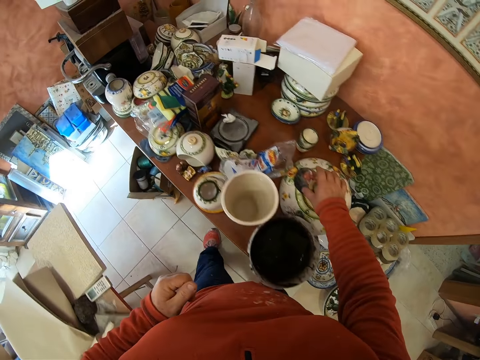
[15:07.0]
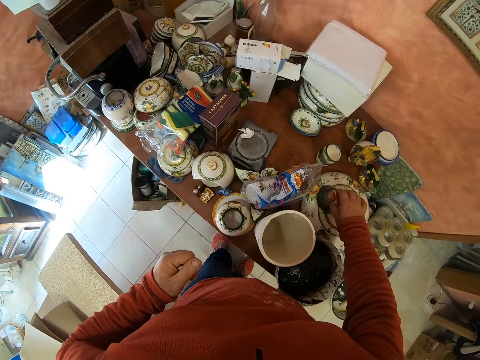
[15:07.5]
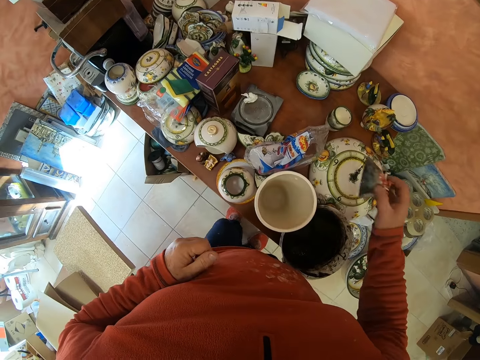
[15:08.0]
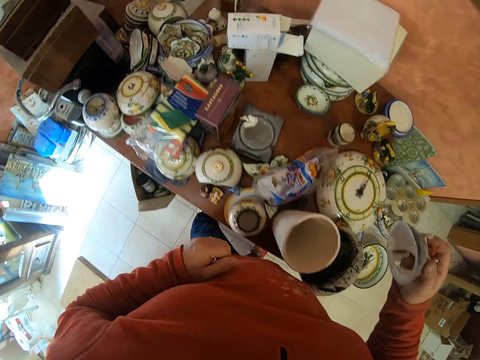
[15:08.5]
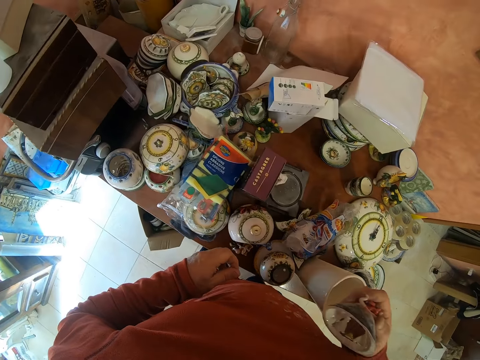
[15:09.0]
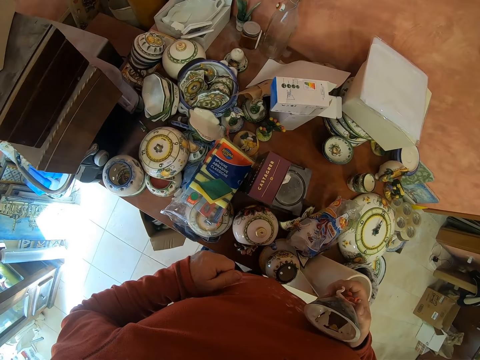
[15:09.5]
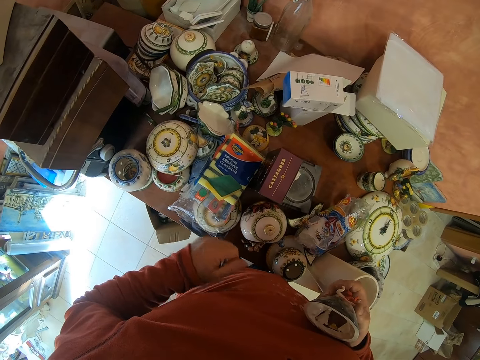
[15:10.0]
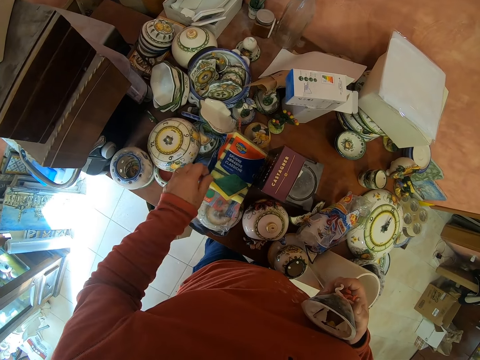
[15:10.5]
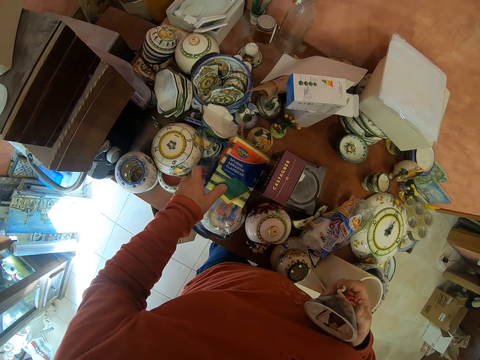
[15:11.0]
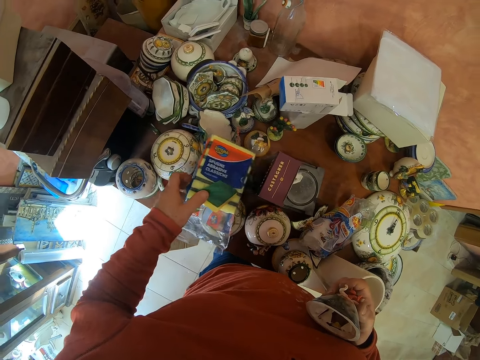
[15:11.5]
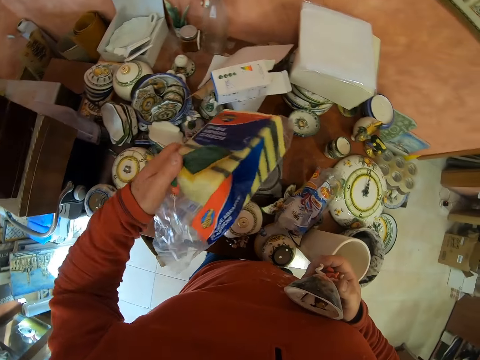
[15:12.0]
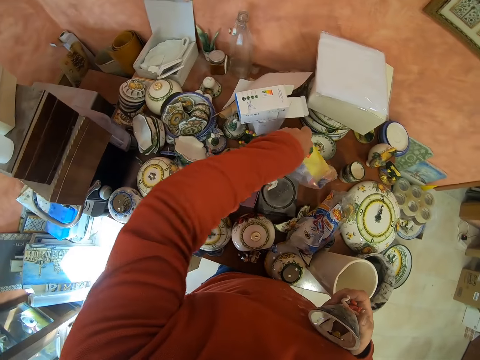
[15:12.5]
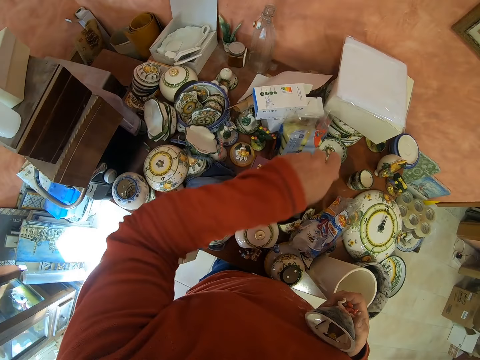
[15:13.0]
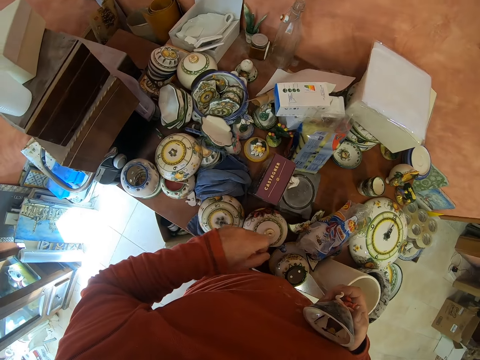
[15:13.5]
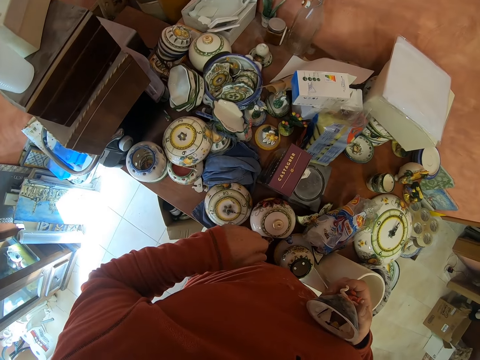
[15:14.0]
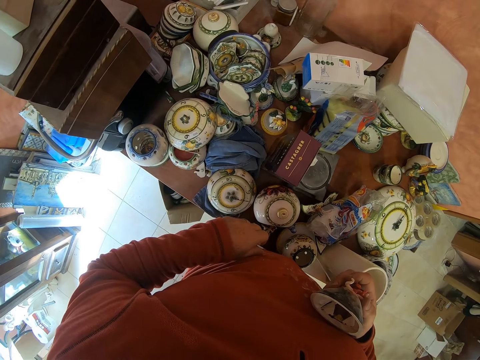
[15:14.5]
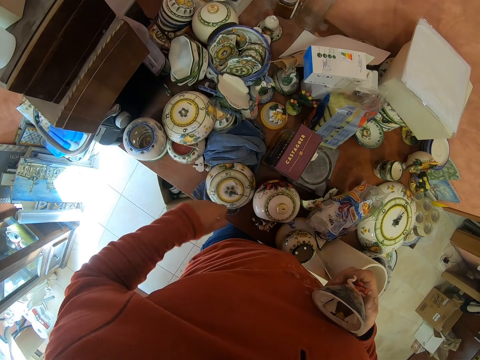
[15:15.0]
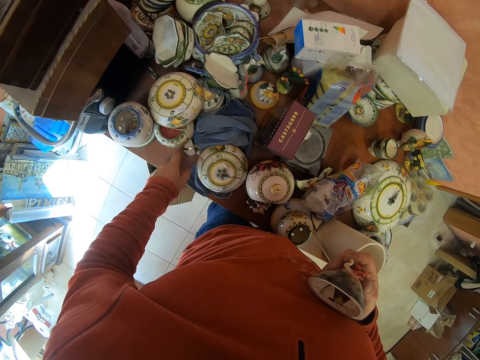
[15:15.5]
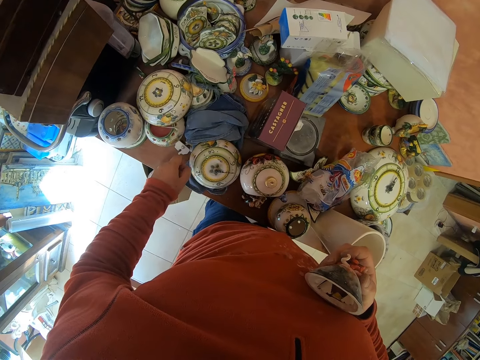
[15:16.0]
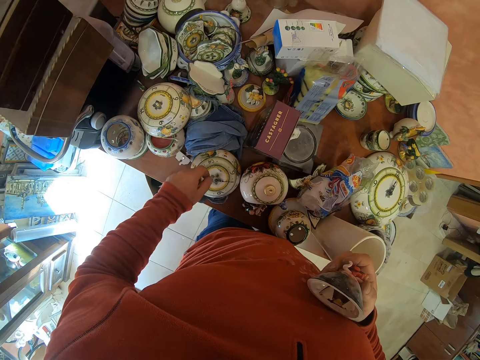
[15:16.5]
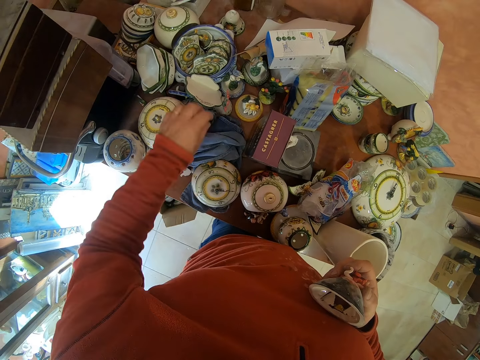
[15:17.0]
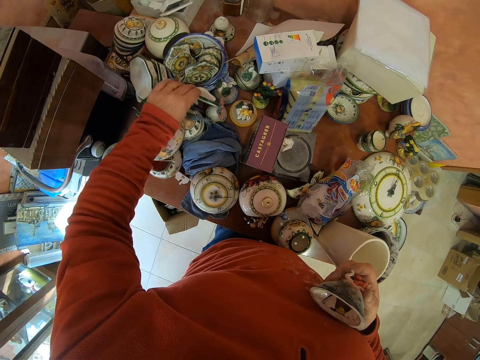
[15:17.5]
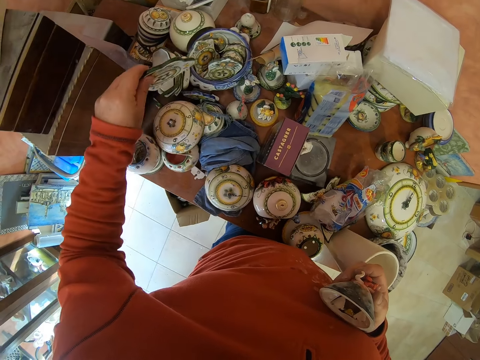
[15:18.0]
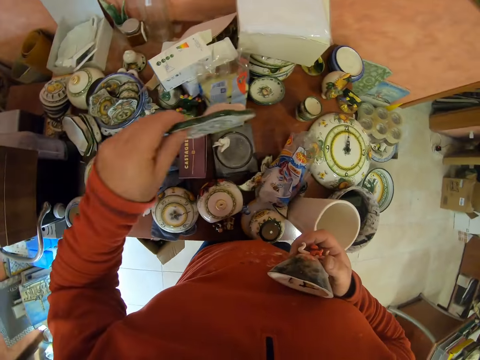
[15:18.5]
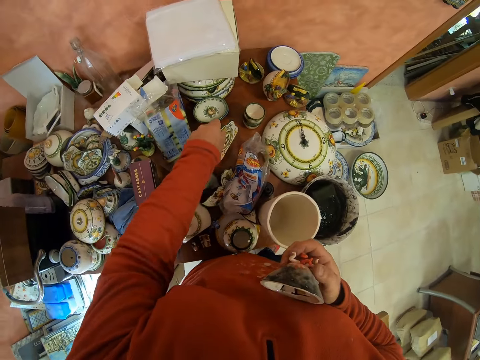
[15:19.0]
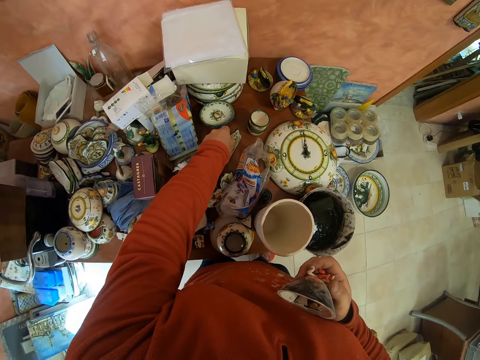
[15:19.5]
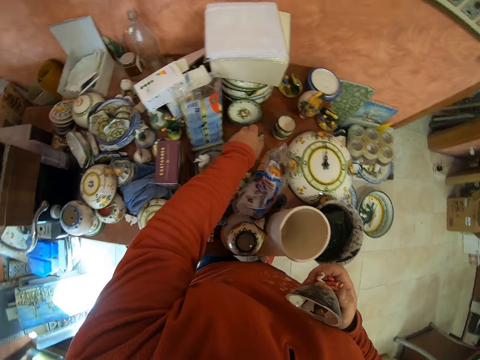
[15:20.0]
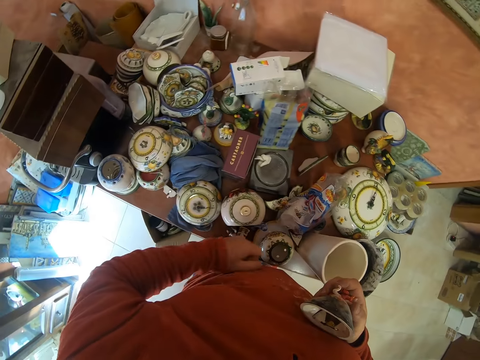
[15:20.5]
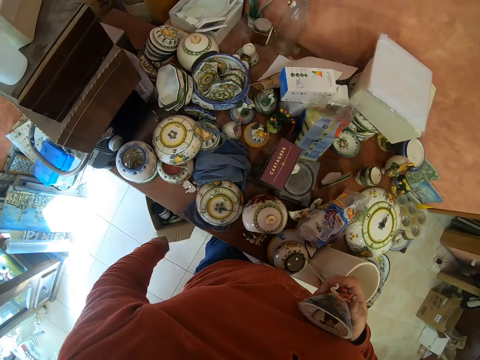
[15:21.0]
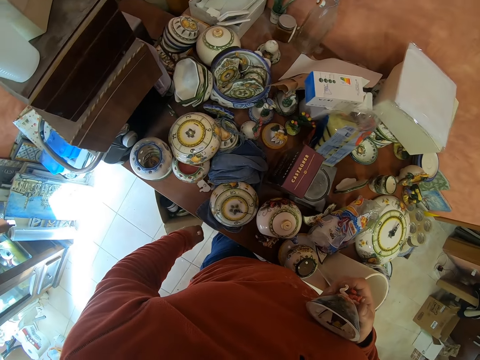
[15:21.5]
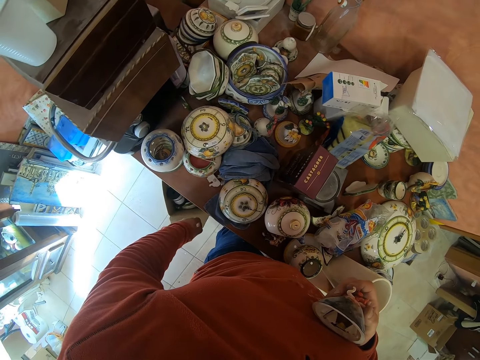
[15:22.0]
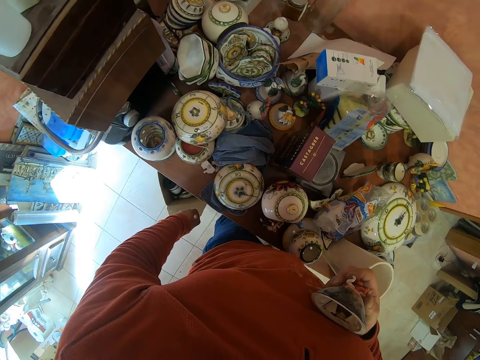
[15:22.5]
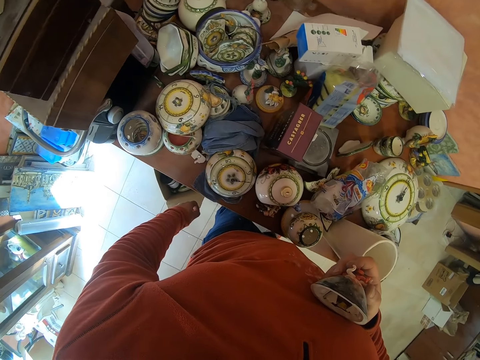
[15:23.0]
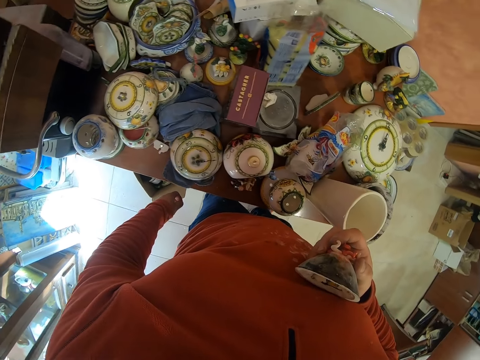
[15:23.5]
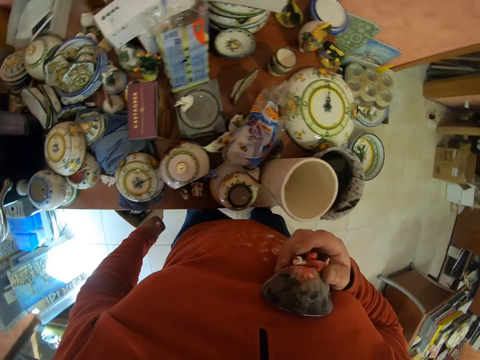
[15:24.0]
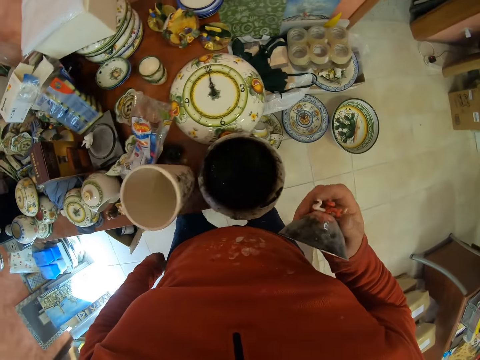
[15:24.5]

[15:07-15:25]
The camera wearer holds something. They lift a broken ceramic vase. They take a packet. They touch the sponge paper. They place the sponge paper on the table. They look around the table. They touch the table. They touch a paper. They lift something. They put the paper on the table. They look around the table.

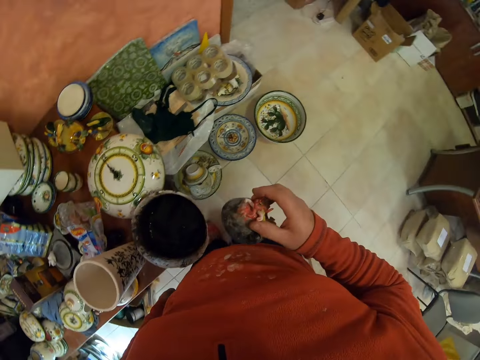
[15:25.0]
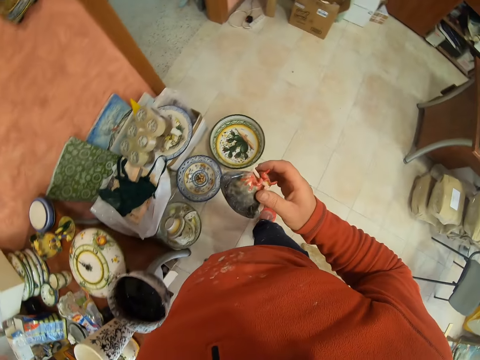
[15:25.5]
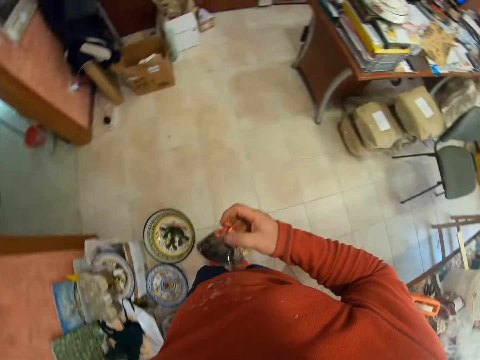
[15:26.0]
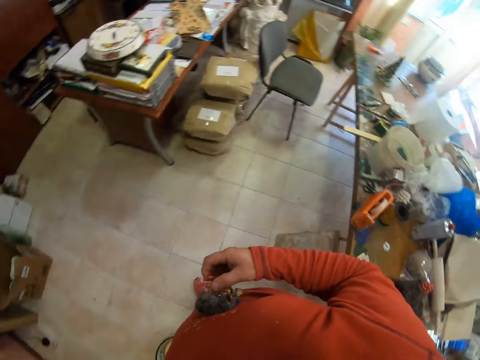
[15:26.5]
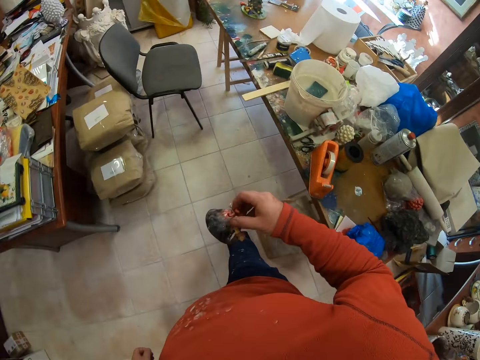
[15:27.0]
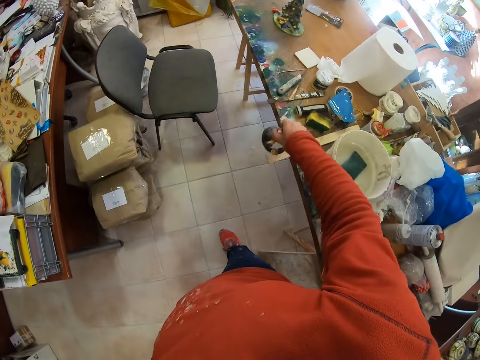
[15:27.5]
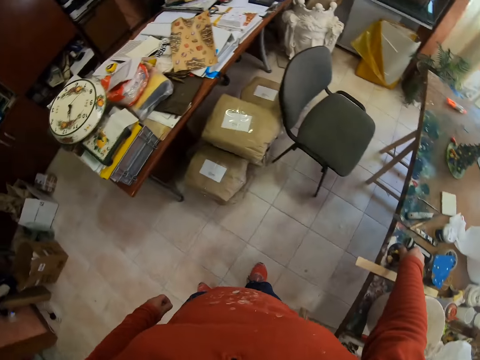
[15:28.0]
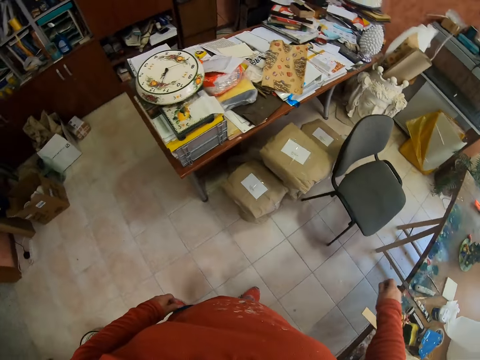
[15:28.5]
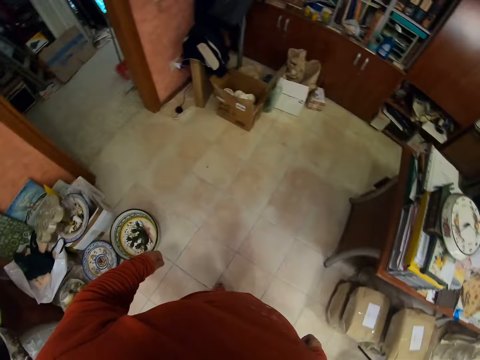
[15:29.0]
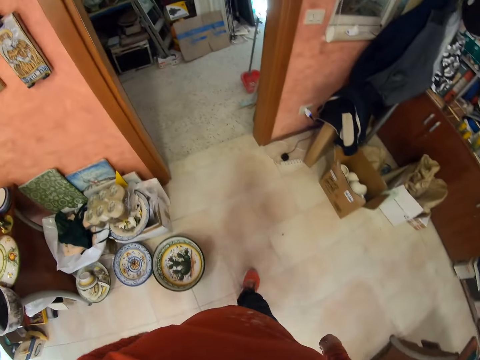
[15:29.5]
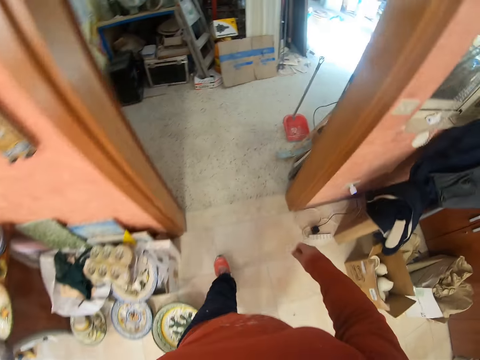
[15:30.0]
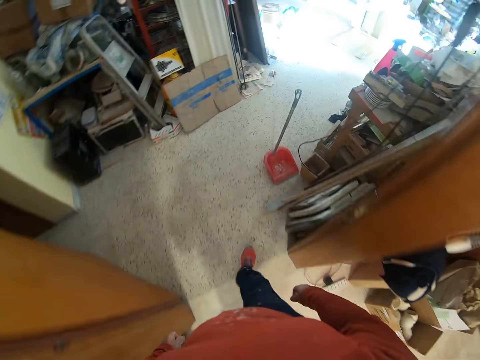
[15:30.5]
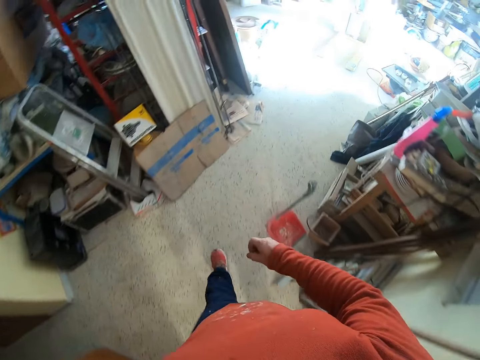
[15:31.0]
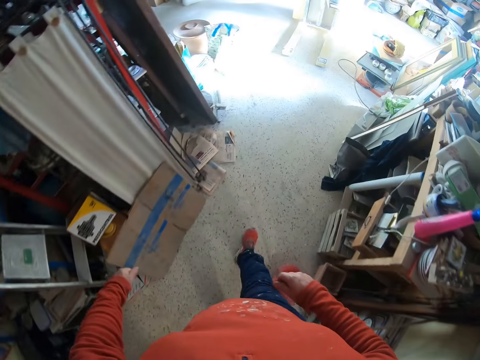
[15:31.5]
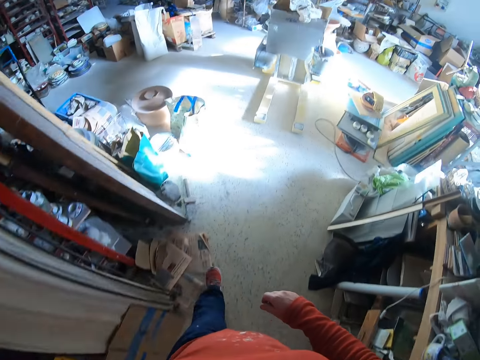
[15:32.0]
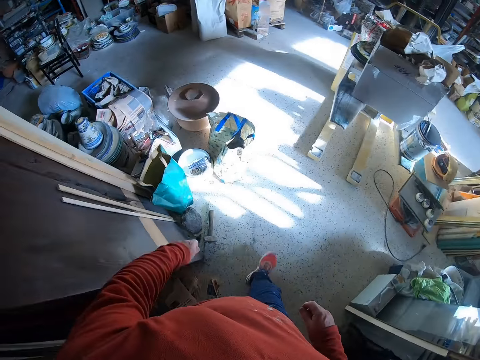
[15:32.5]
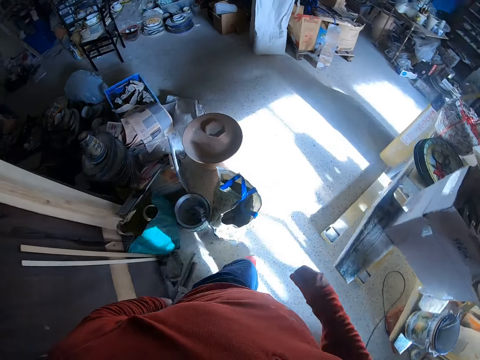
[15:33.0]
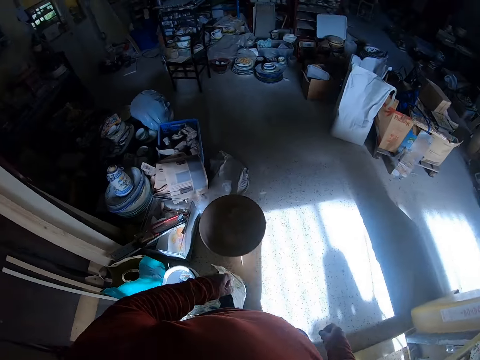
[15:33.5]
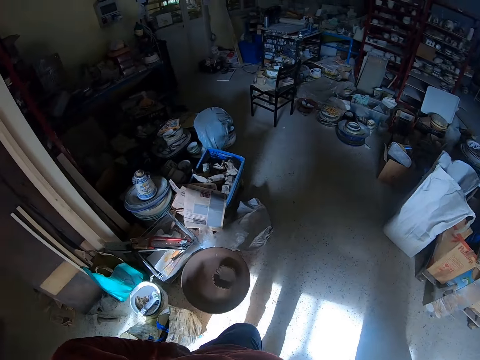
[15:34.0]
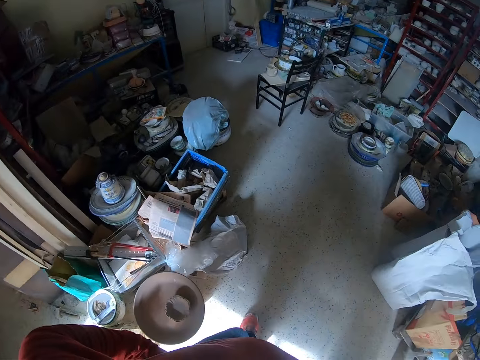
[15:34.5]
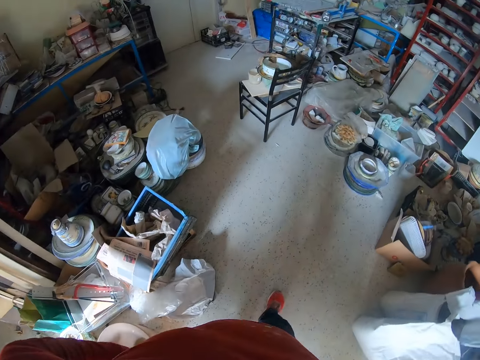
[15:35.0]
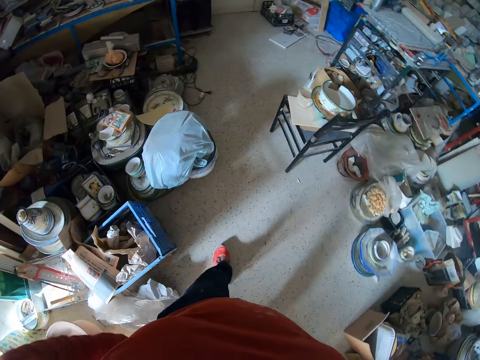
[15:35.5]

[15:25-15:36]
The camera wearer moves towards the table. They look around. They place the broken vase on the table. They move around the workshop.
